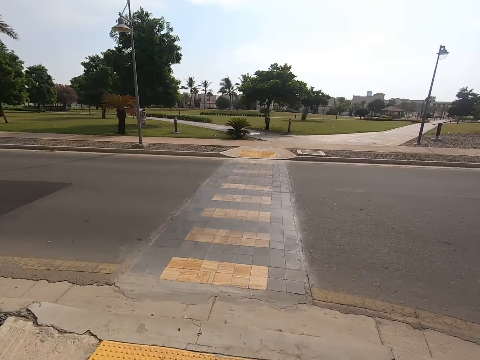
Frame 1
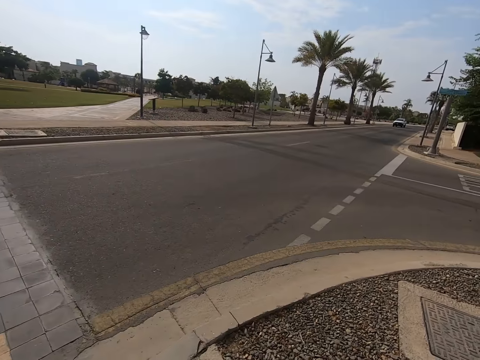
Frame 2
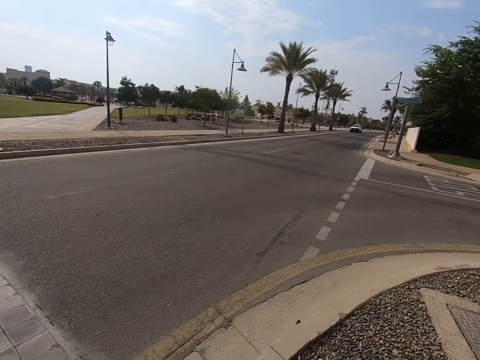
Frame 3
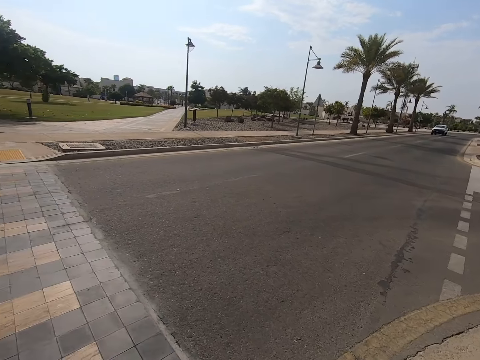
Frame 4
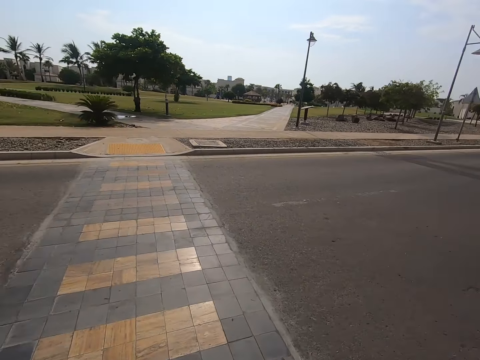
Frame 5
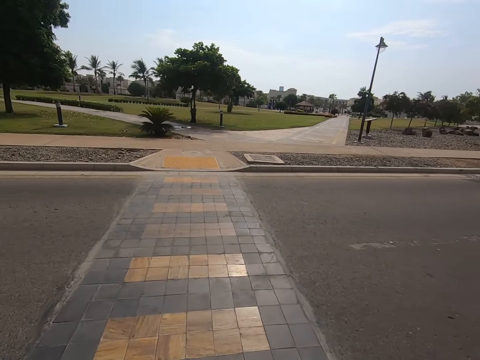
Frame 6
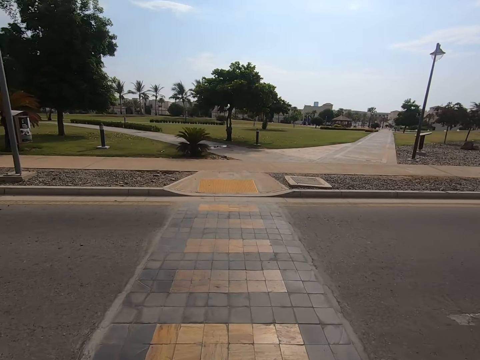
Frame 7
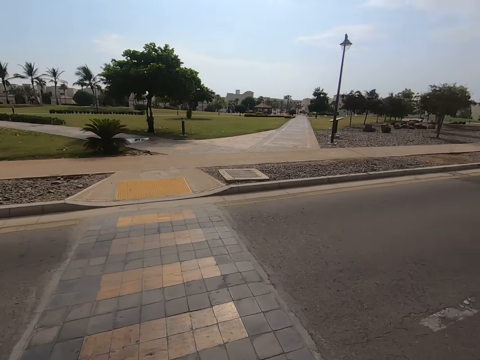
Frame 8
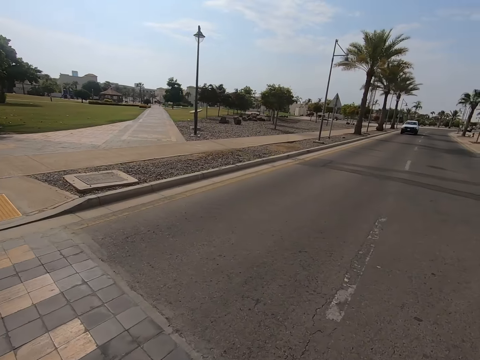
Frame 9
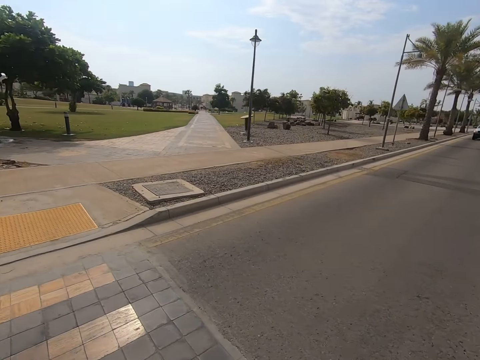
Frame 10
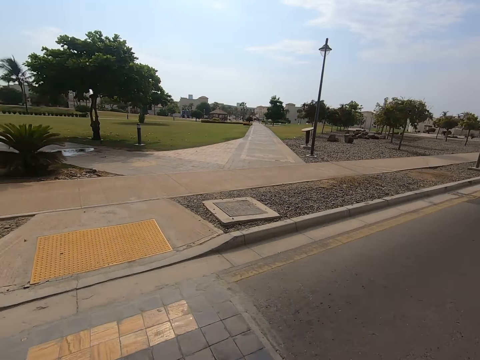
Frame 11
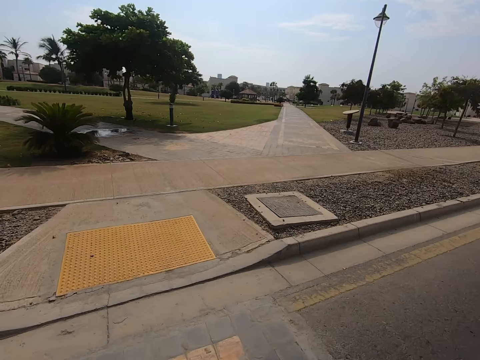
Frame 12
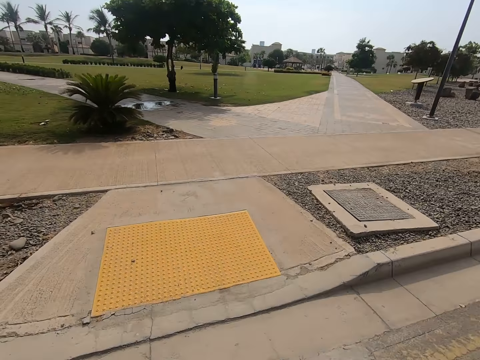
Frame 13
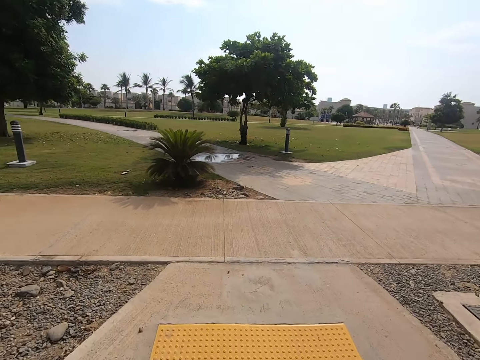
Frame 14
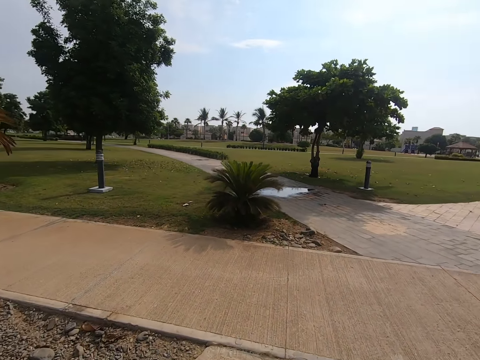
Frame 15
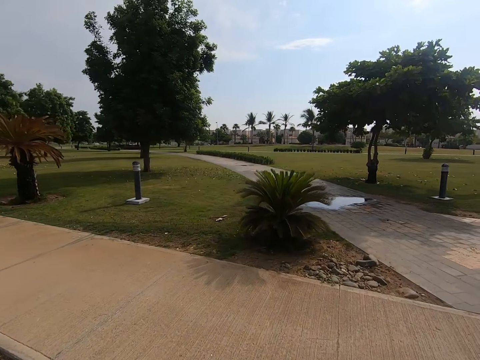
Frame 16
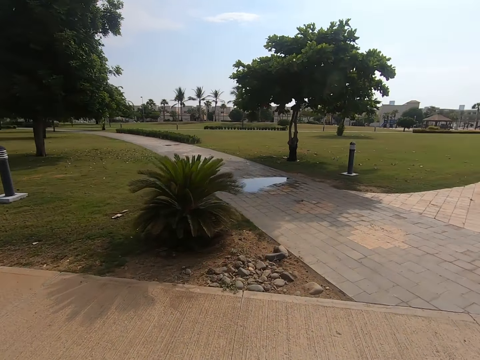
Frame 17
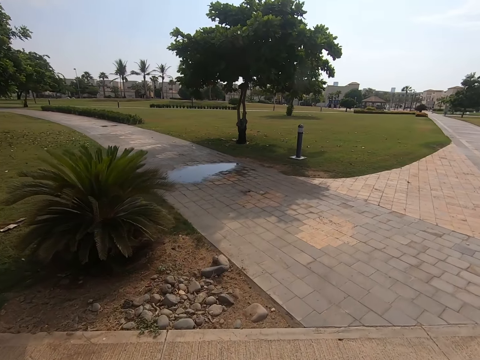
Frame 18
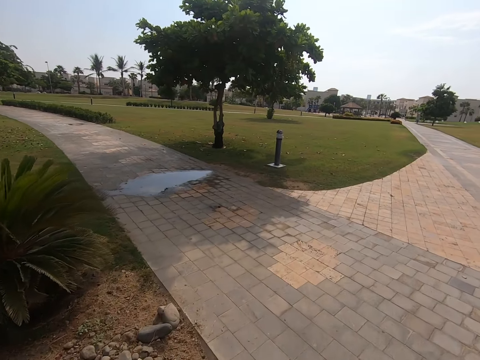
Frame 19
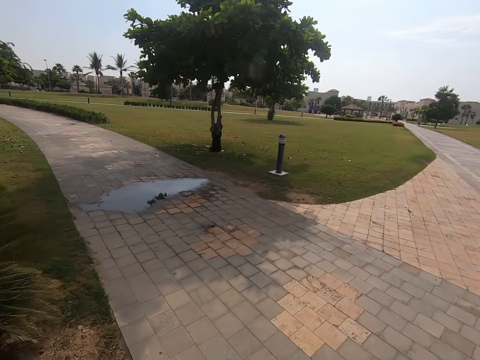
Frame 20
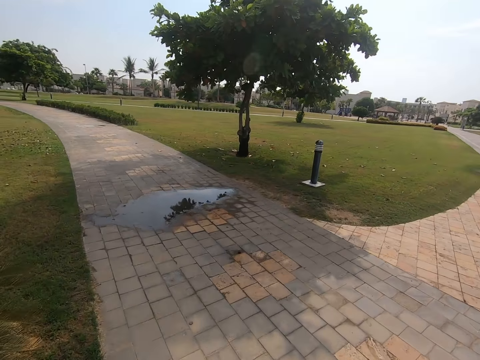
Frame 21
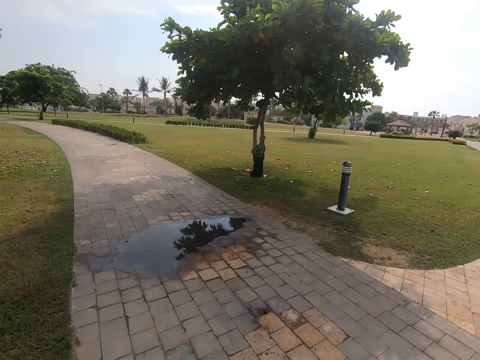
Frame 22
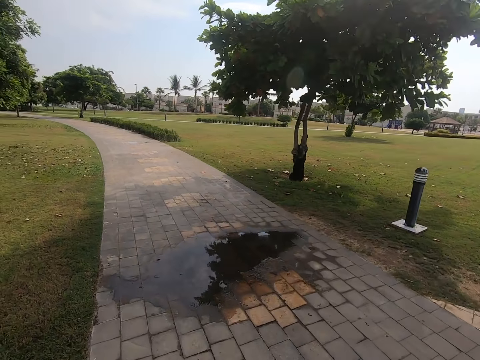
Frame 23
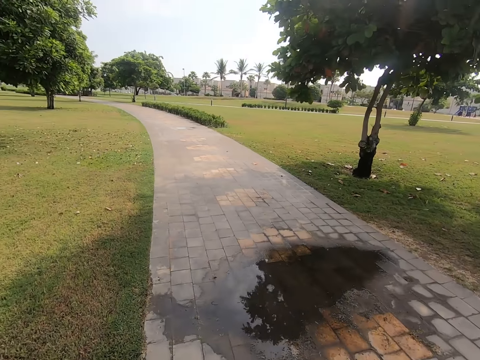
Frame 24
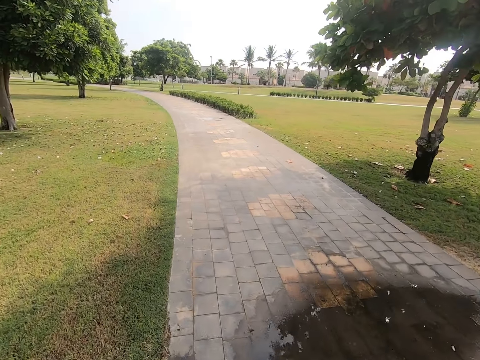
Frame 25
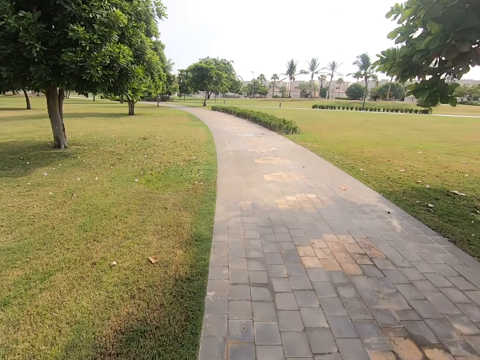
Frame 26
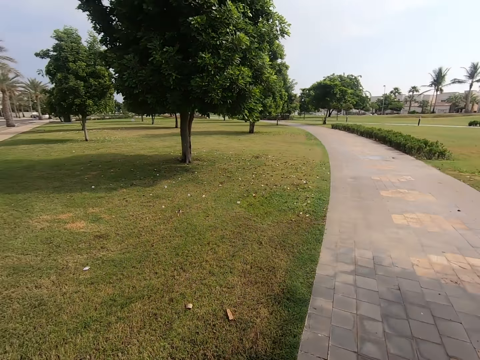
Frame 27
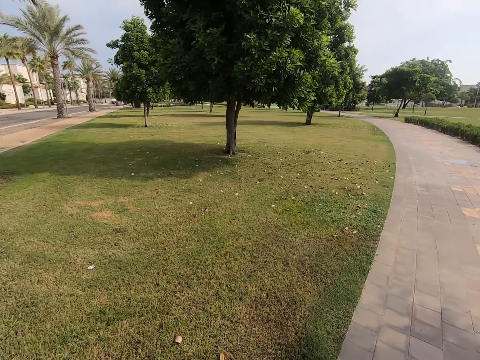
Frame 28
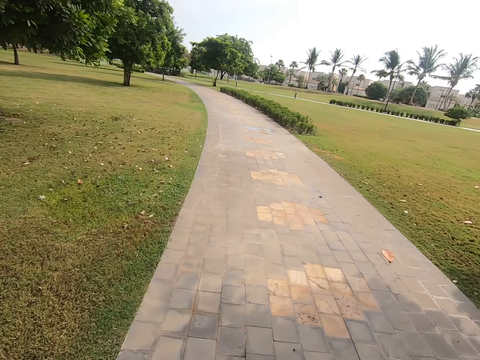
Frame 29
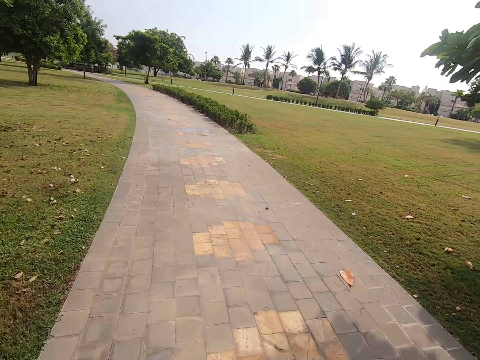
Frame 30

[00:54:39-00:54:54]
The camera wearer turns right. They cross the road. They turn left.
